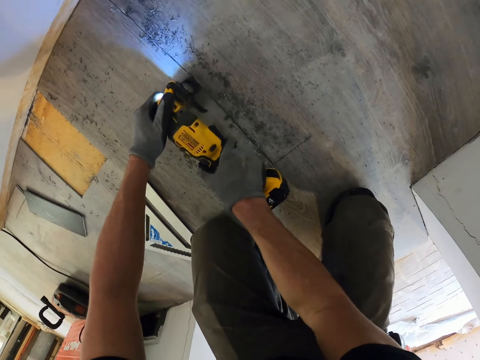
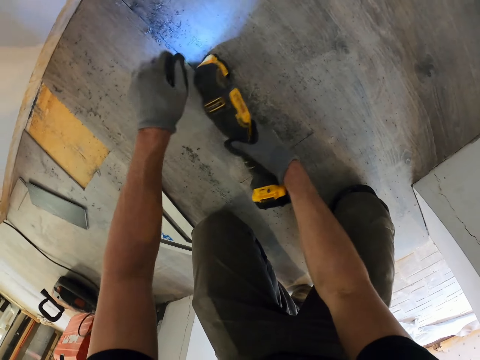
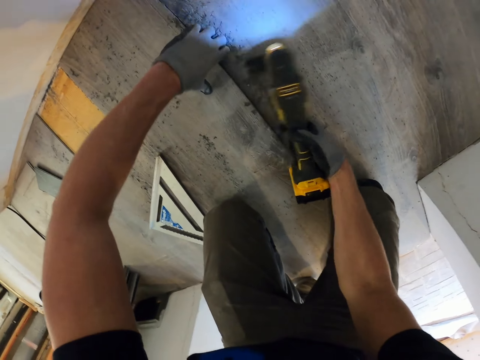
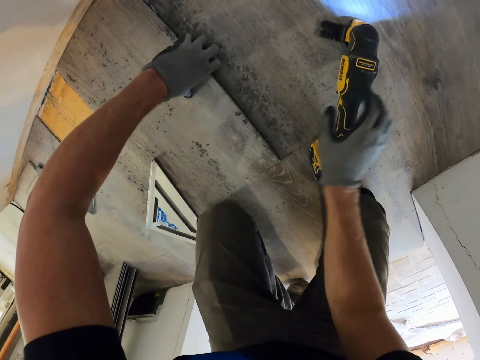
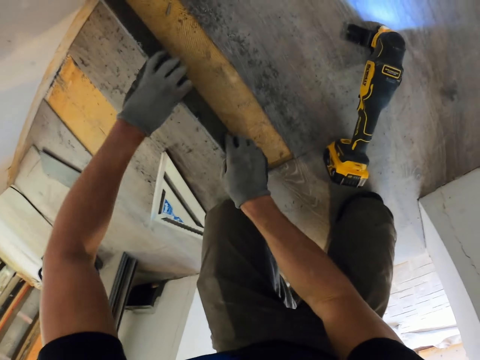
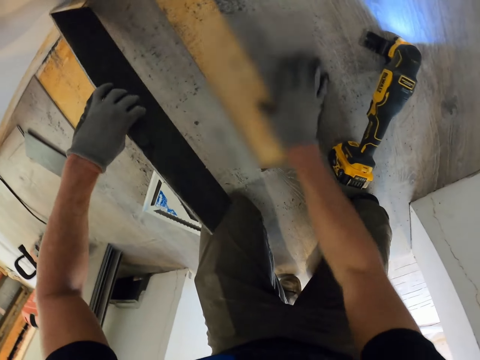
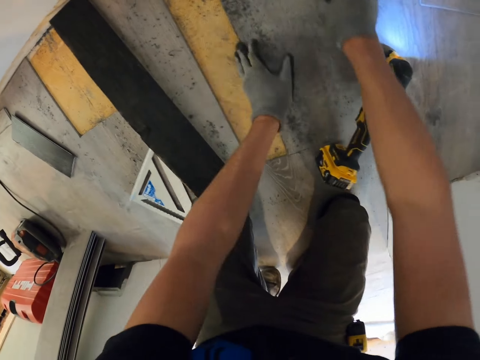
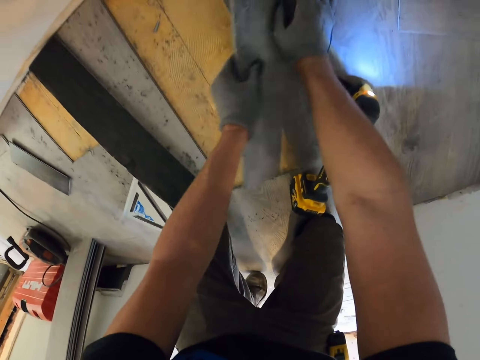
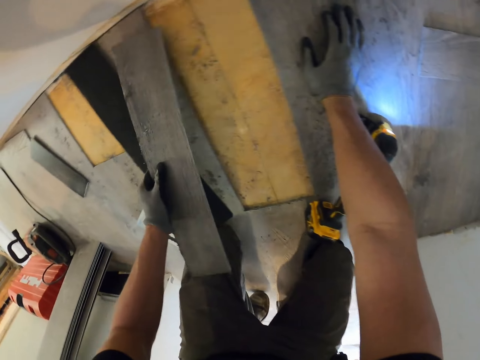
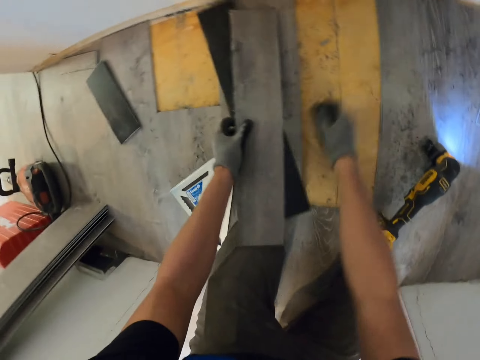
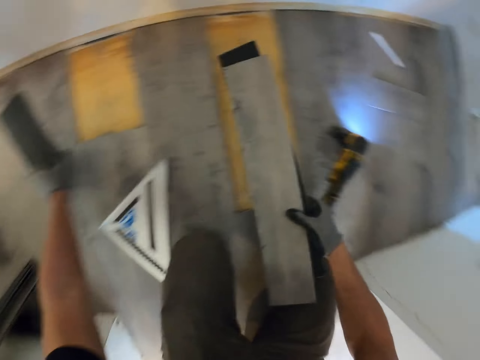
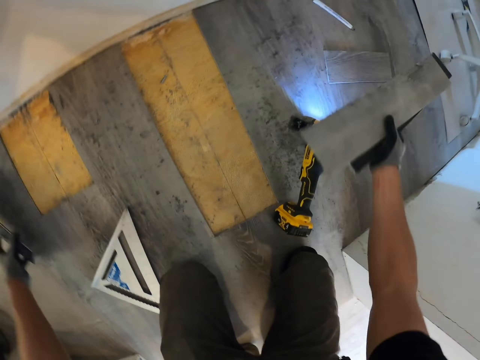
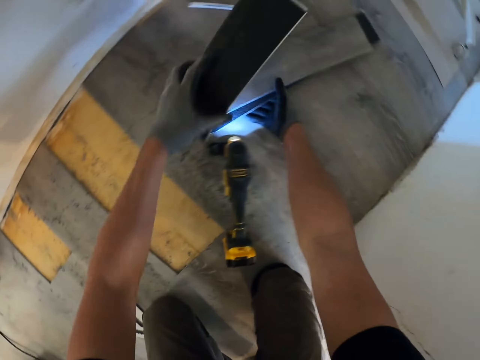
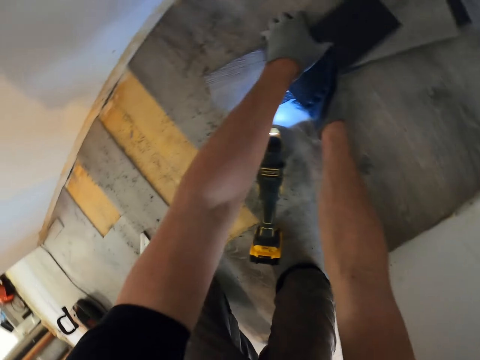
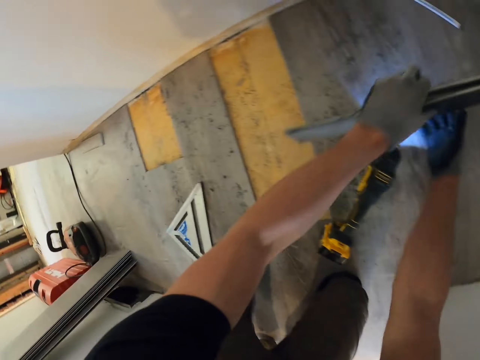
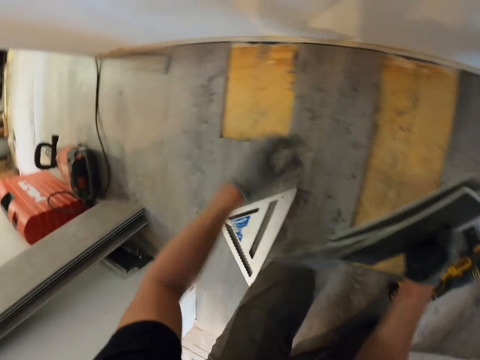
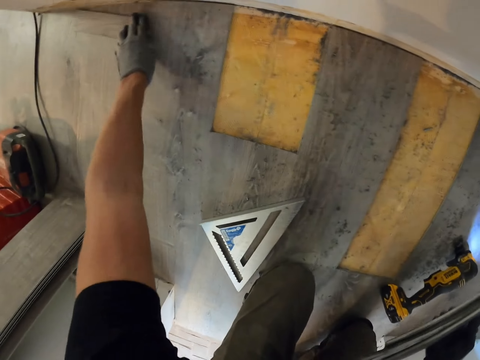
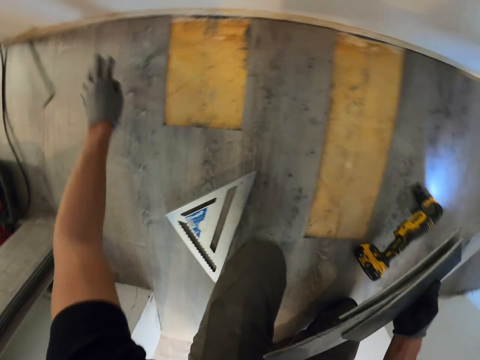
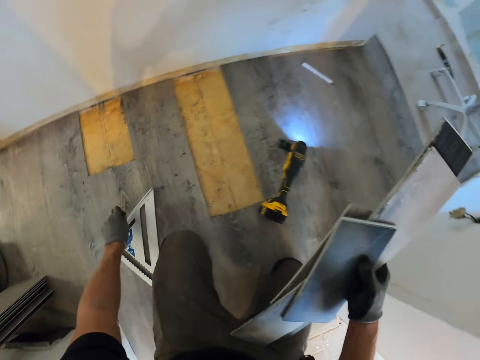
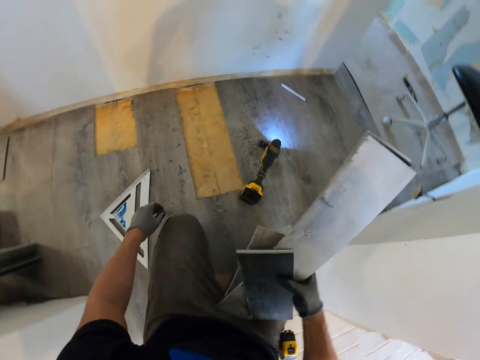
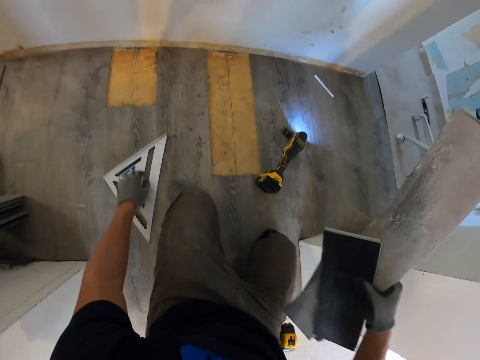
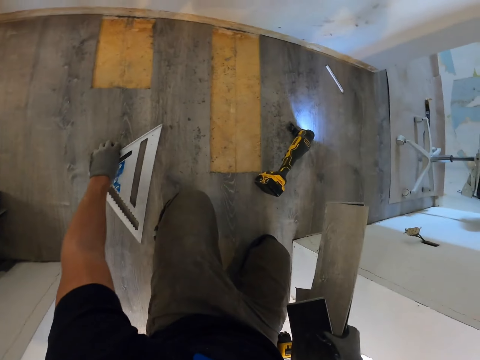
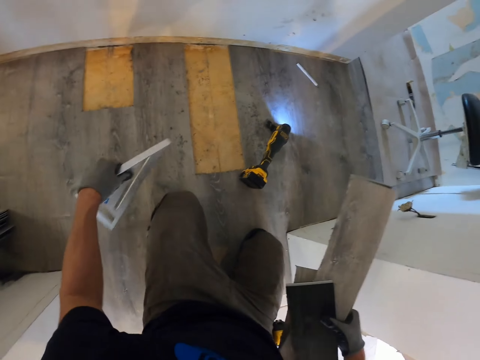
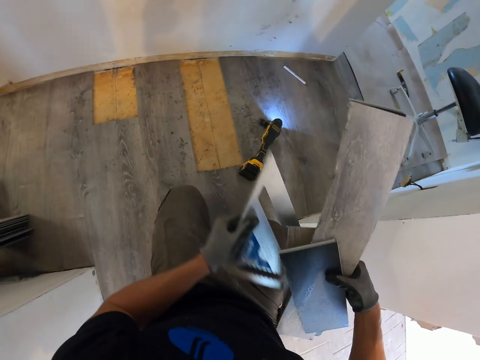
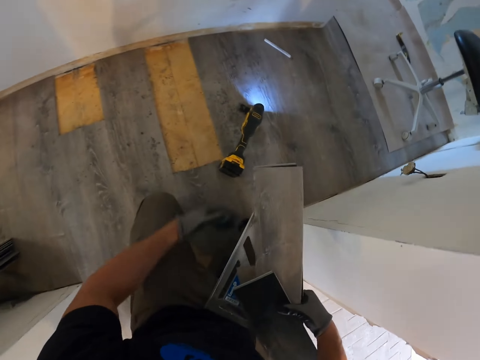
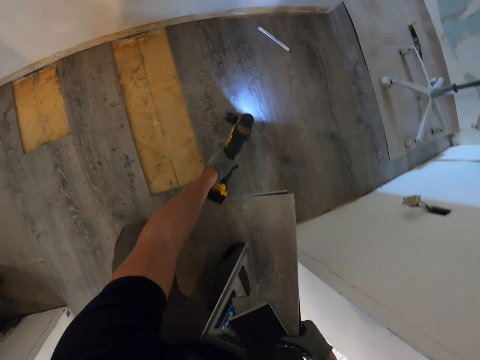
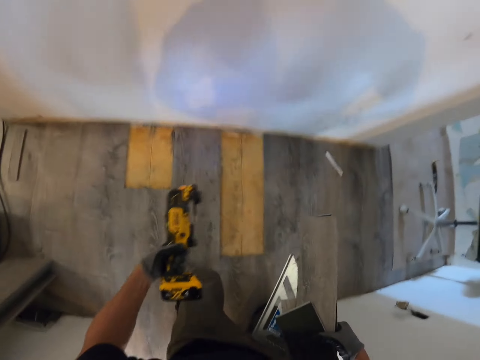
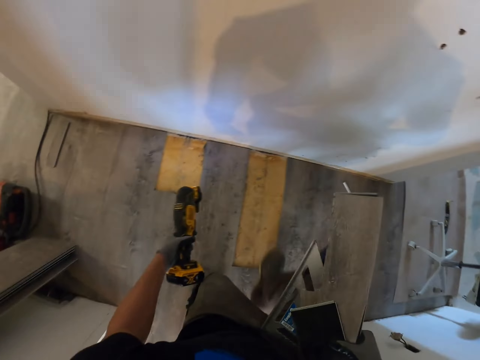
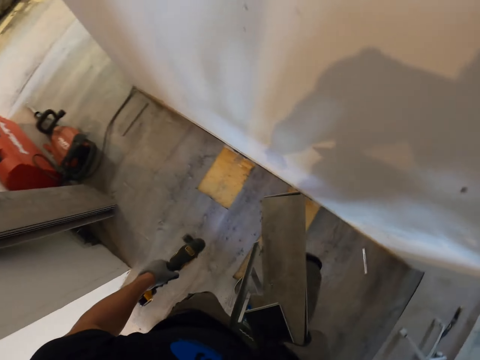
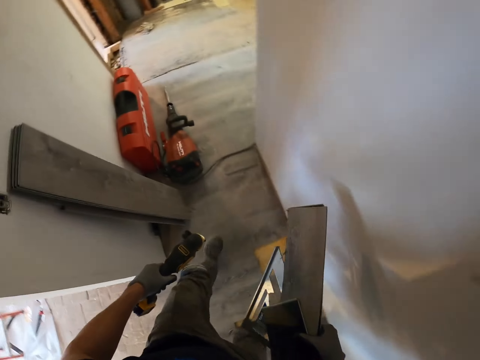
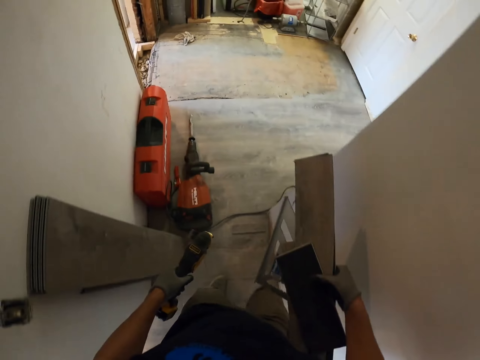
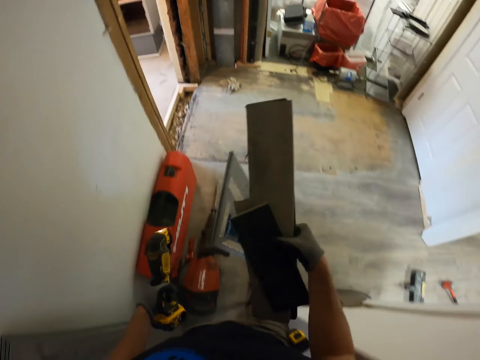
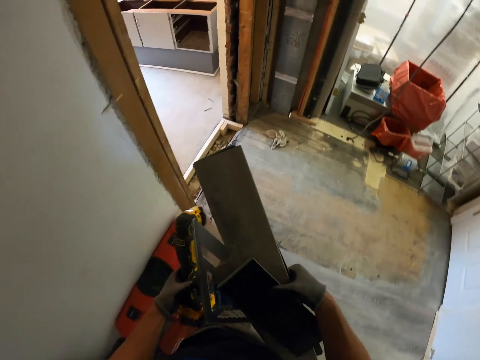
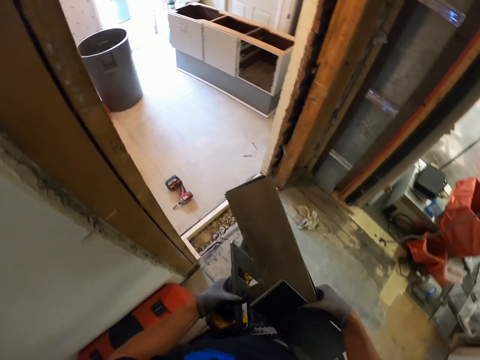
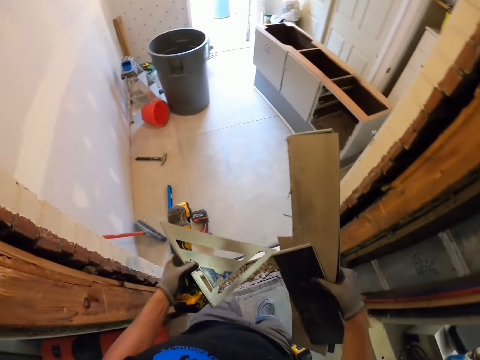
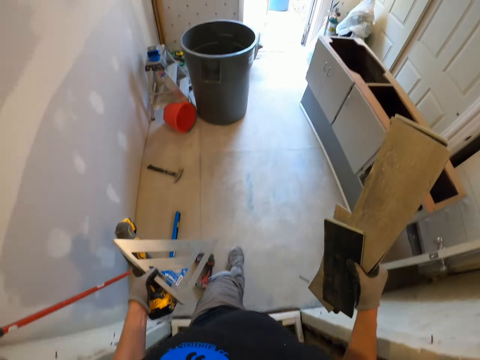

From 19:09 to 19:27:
The camera wearer removes the wood with the hands. They put the wood down. They remove the wood with the hands. They put the wood down. They pick up the pieces of wooden tiles. They pick up the protractor. They pick up the tile machine cutter. They move to another room.

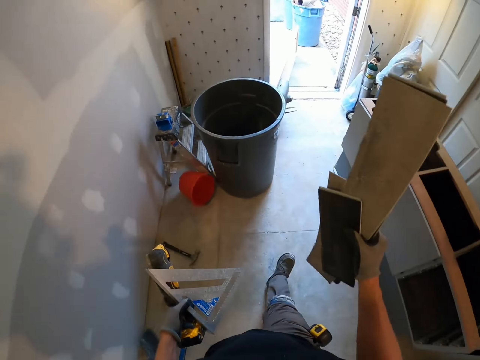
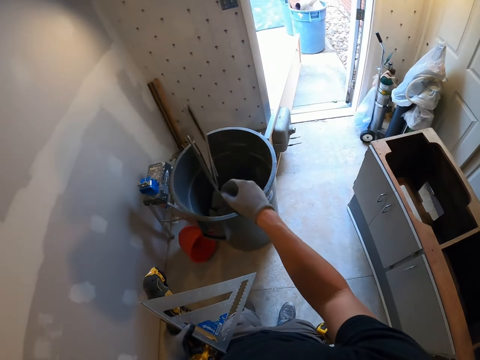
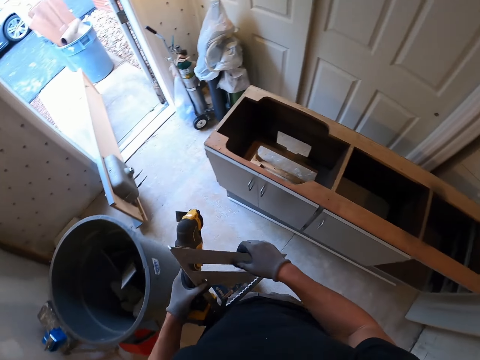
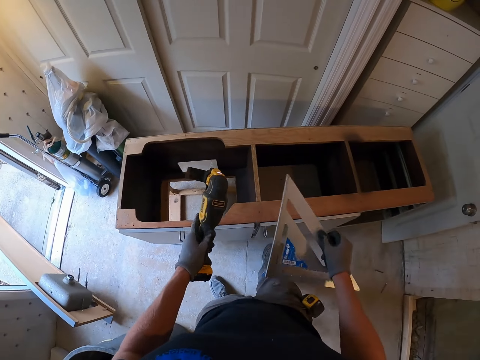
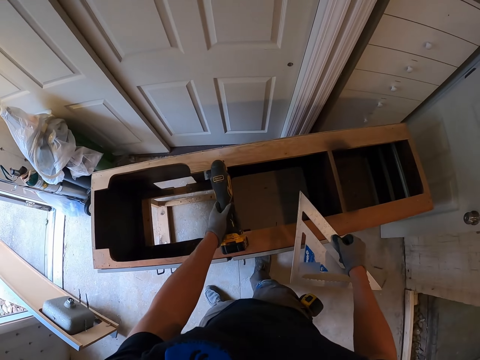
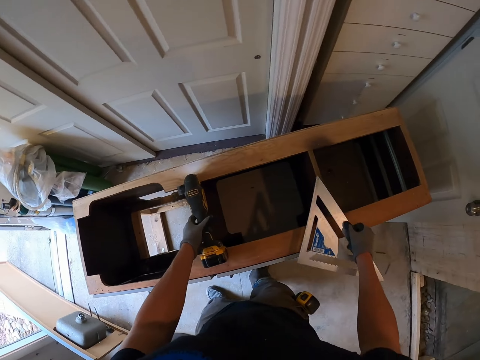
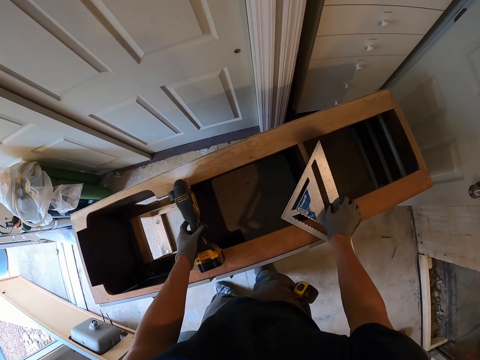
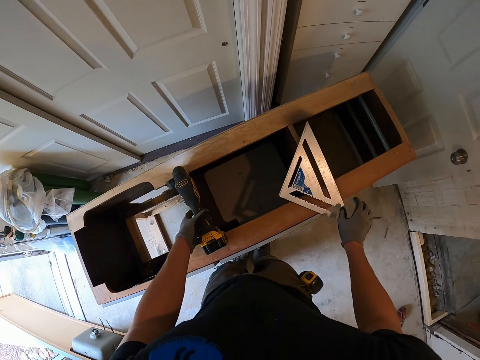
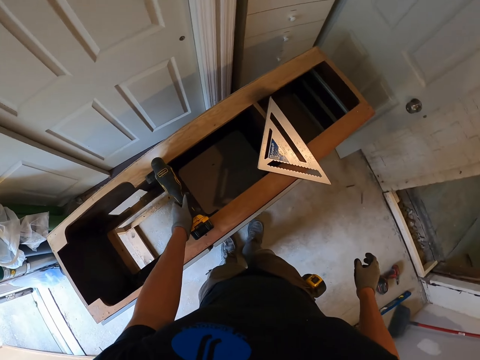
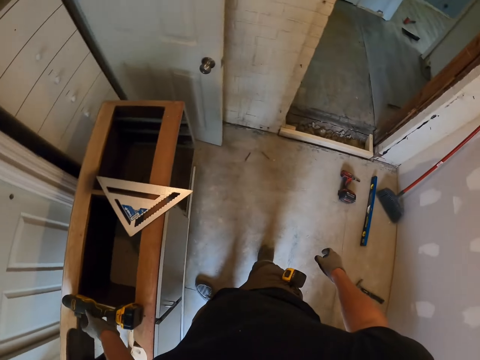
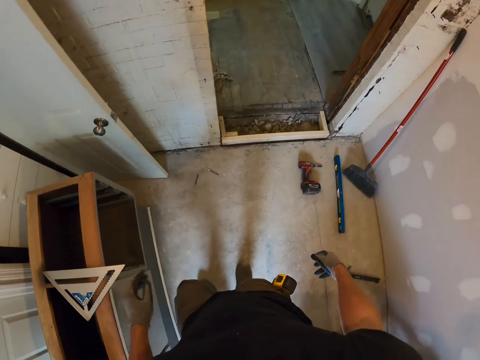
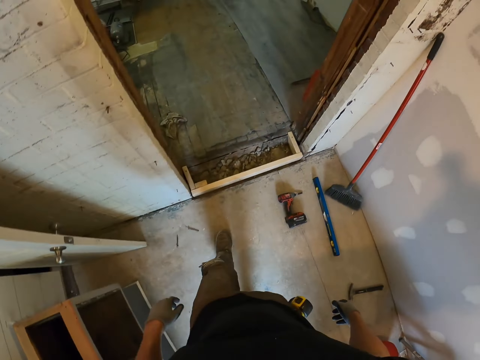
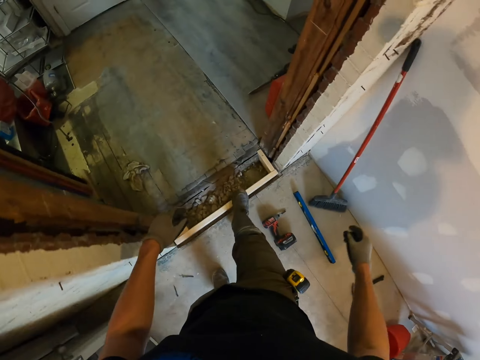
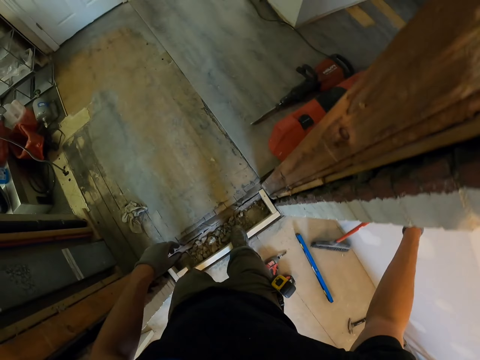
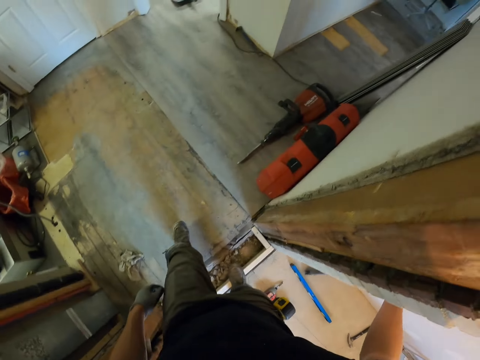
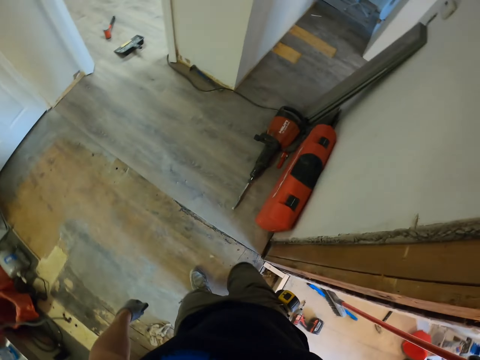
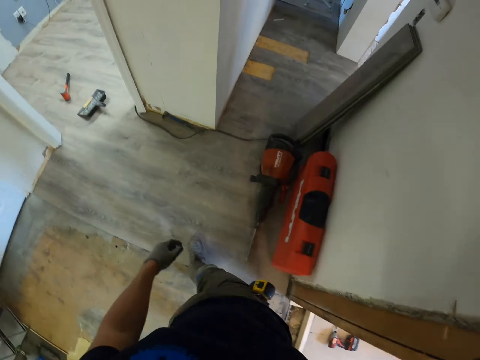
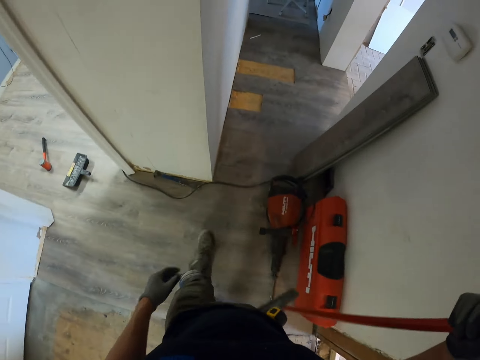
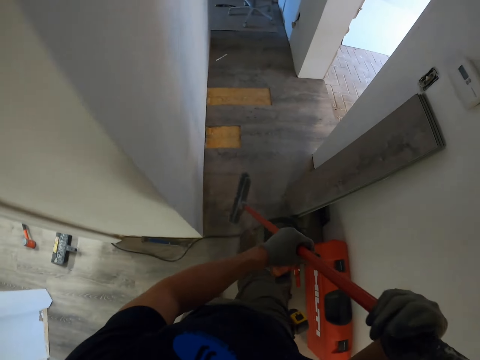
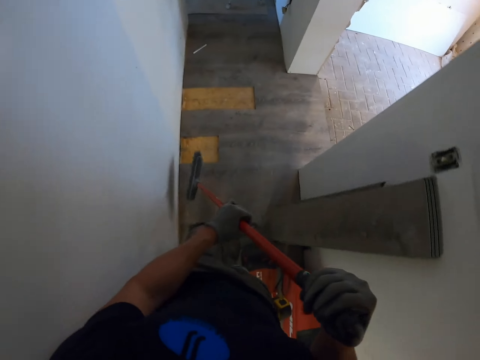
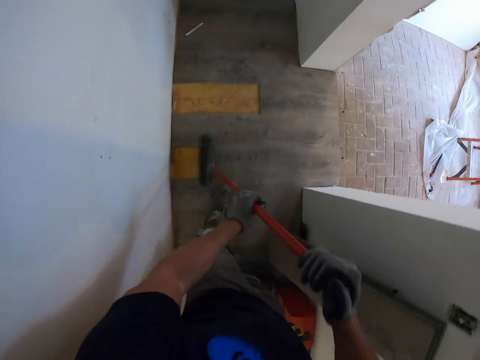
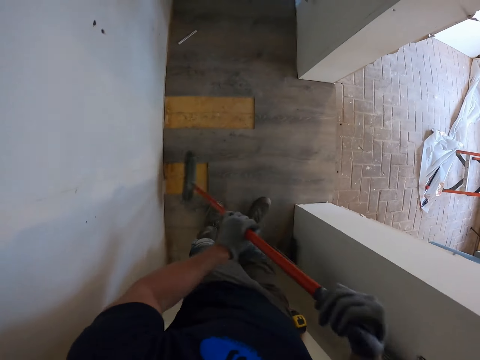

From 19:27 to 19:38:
The camera wearer throws the pieces of tiles into the dustbin. They put the tile machine cutter and the protractor on the cardboard. They pick up a push broom. They sweep the floor.
